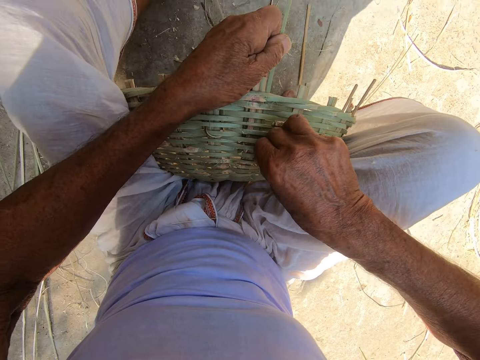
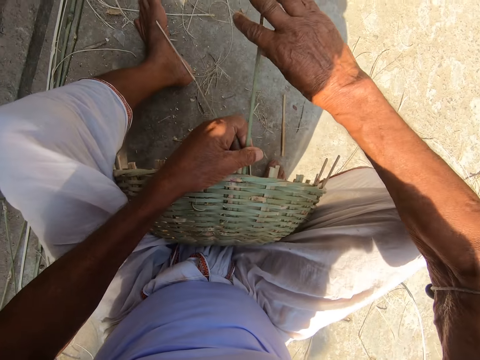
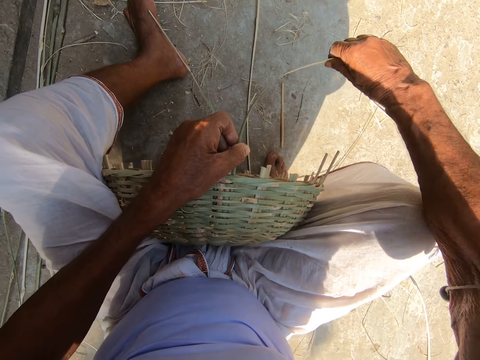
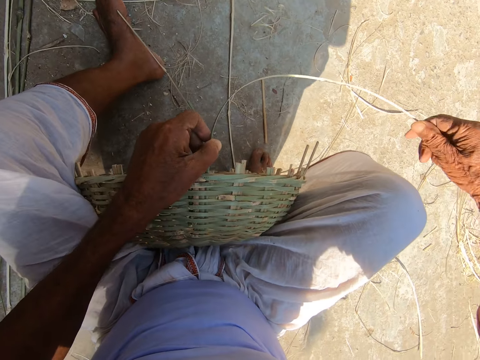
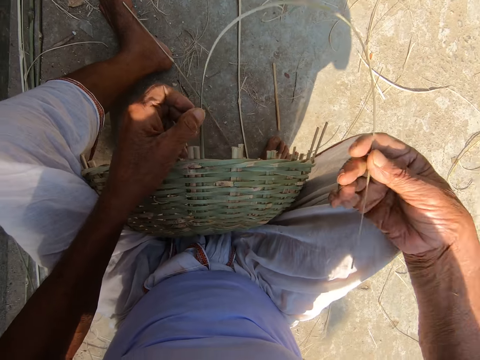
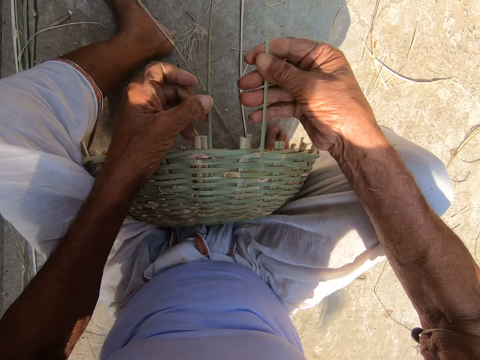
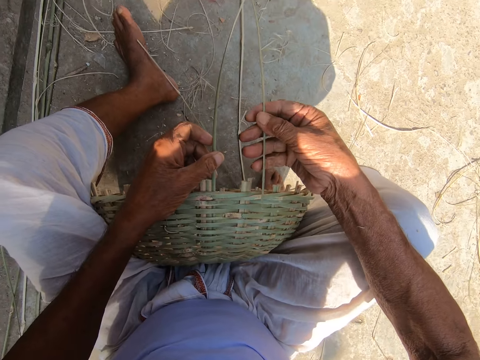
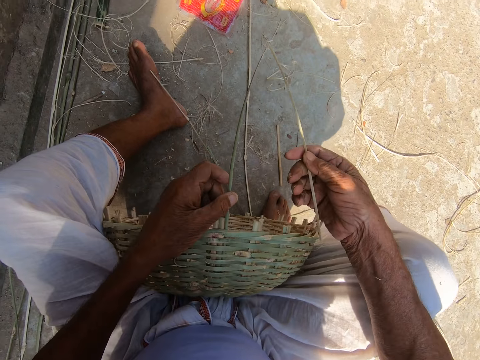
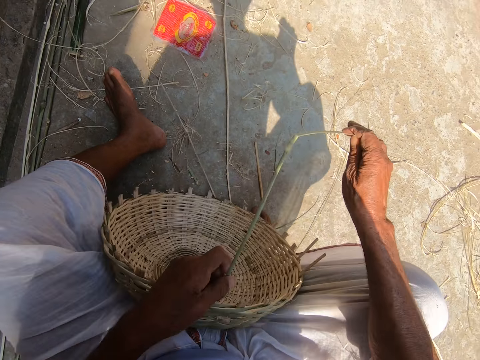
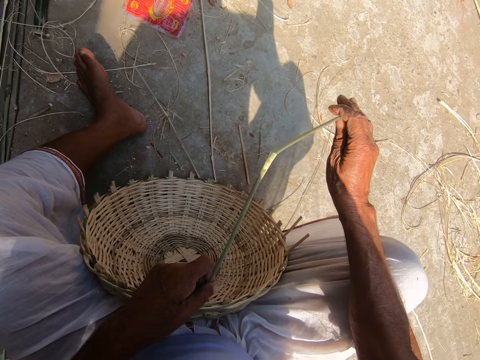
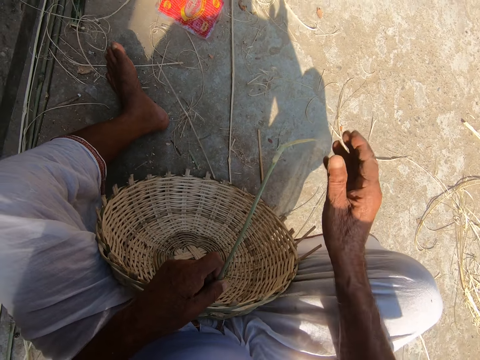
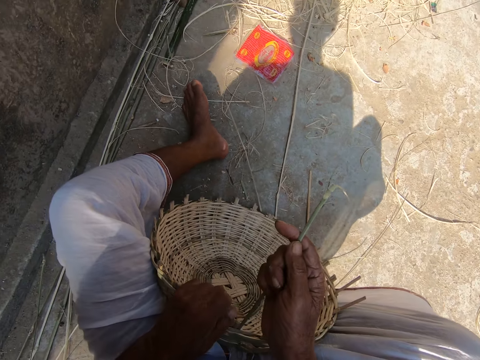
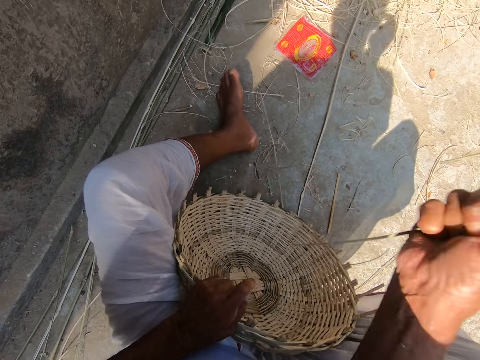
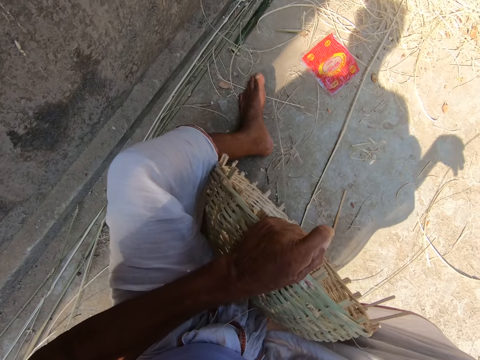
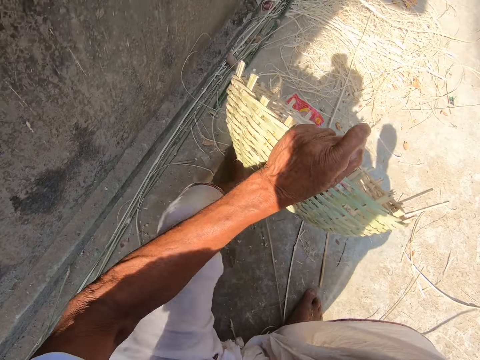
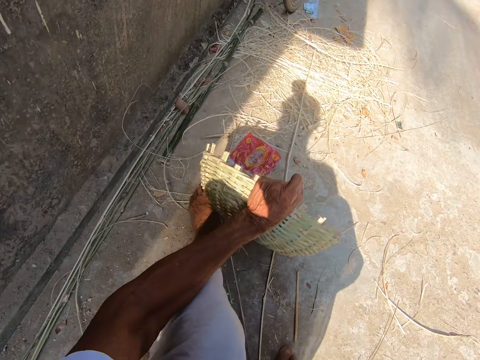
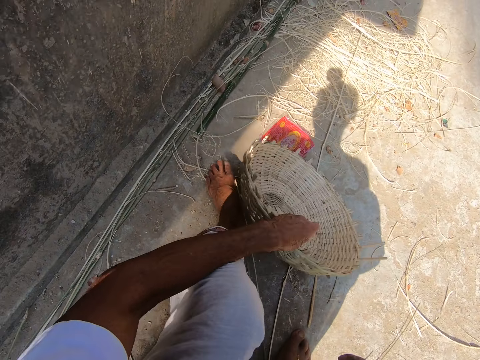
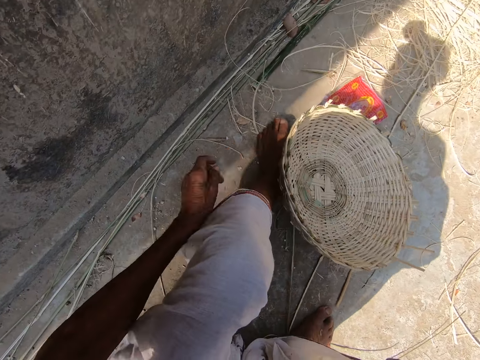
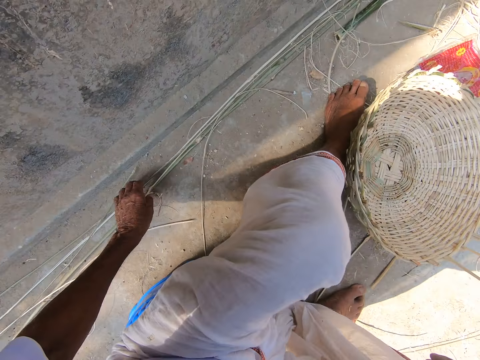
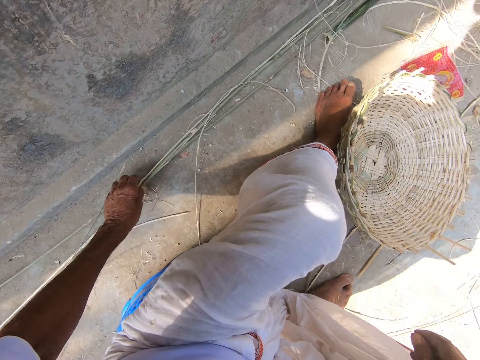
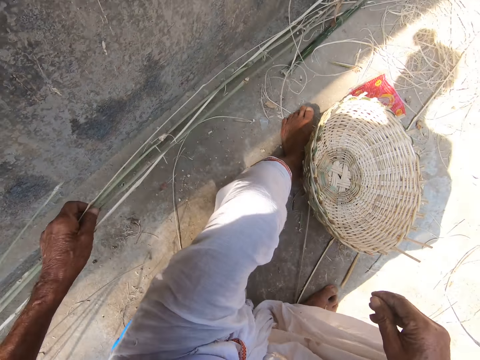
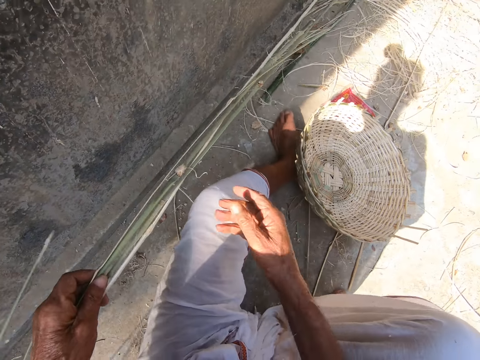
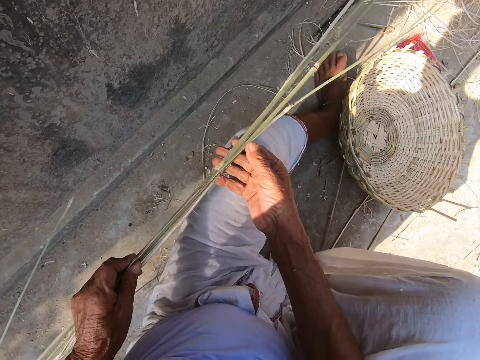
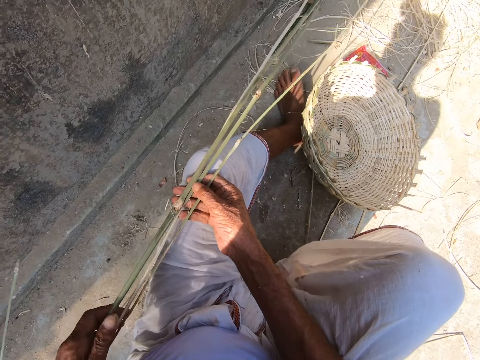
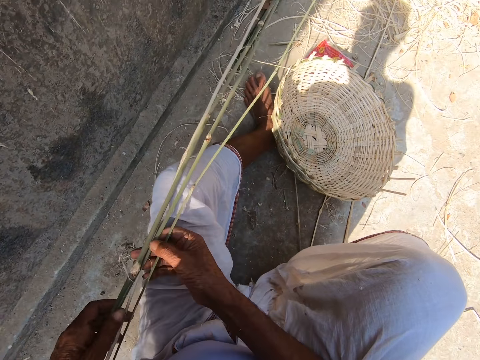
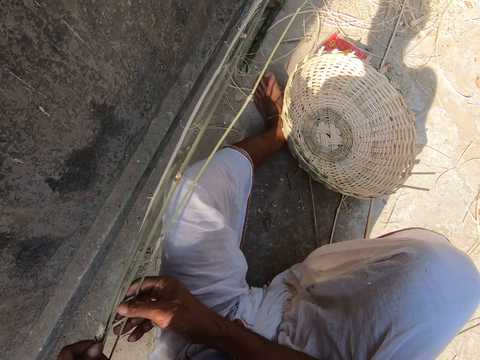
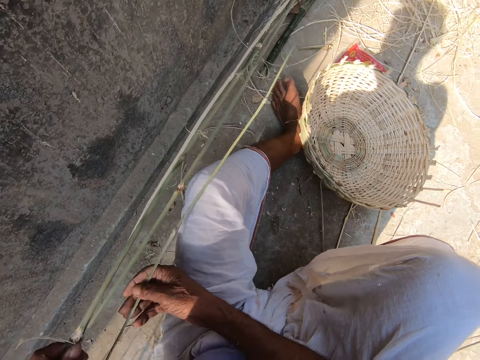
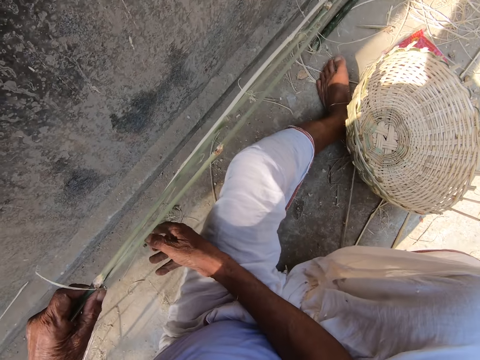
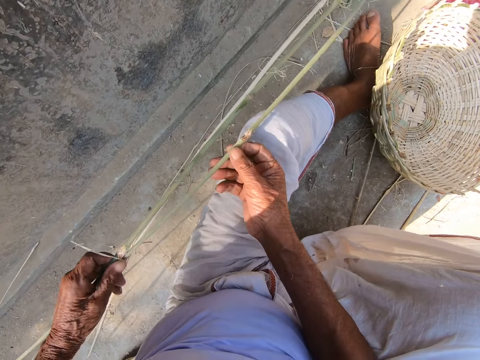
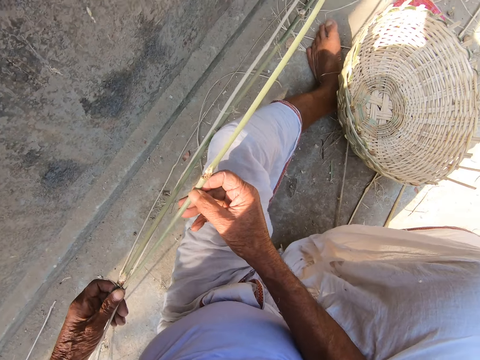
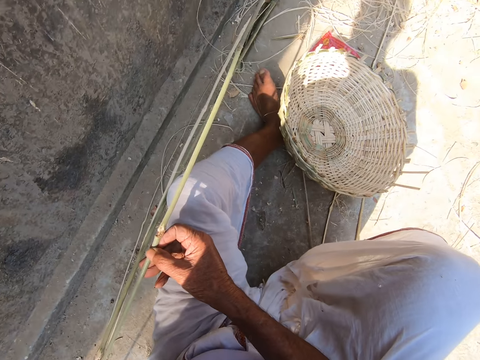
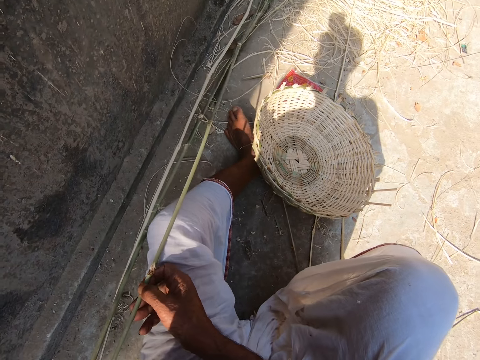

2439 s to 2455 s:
The camera wearer starts to weave the basket with both his hands. He removes the bamboo from the basket with his right hand. He drops the grass on the ground. He drops the weaved basket on the floor with his left hand. He picks some bamboo strips from the floor with his left hand. He holds the bamboo strips with both hands. He drops a bamboo strip on the floor with his right hand. He holds the bamboo strips with both hands.

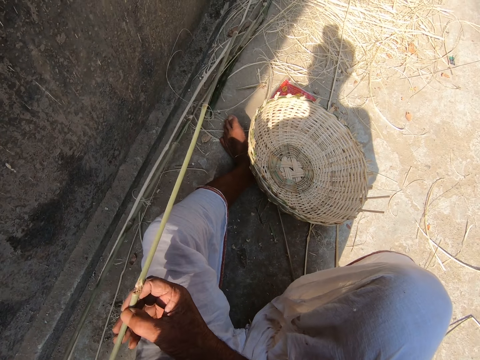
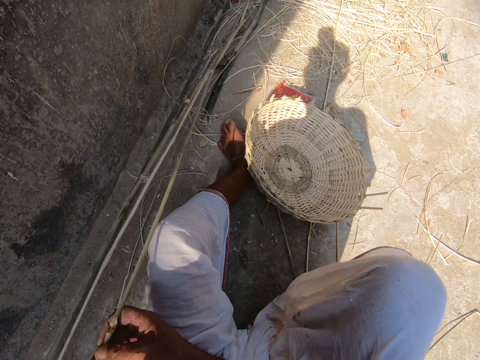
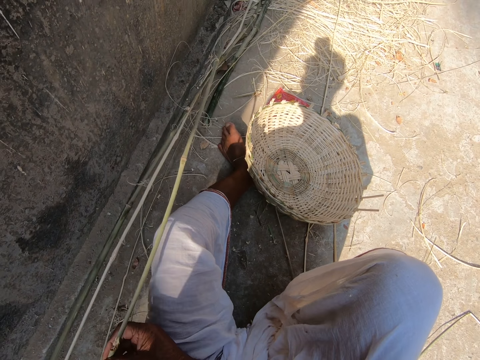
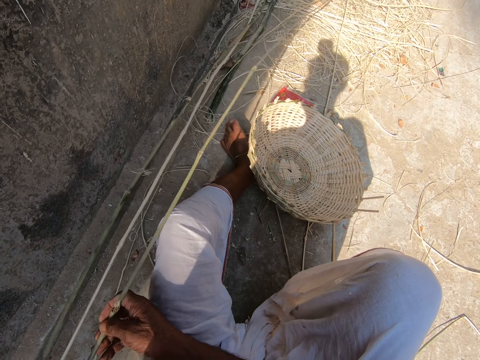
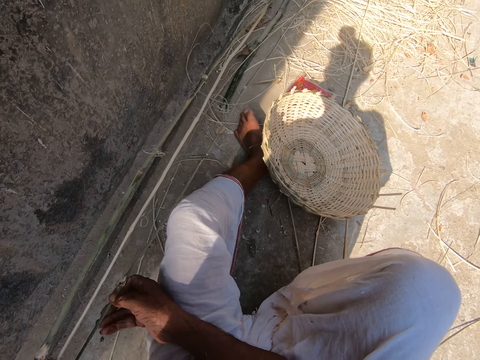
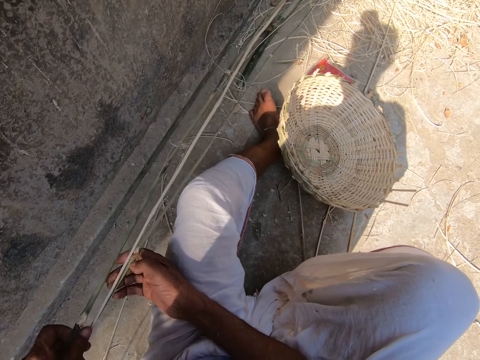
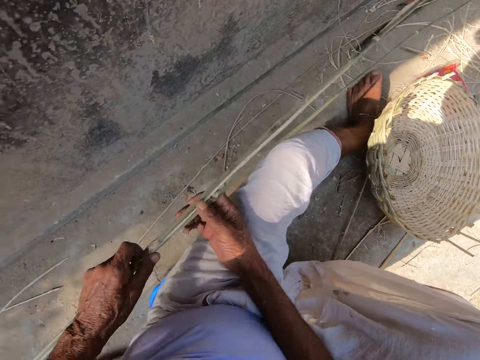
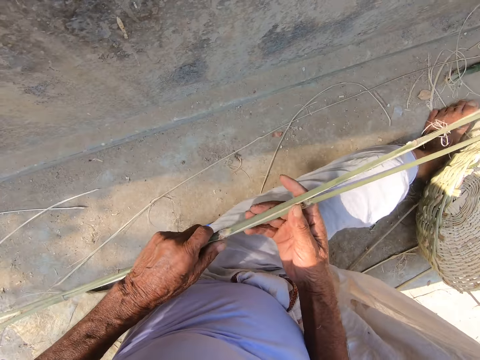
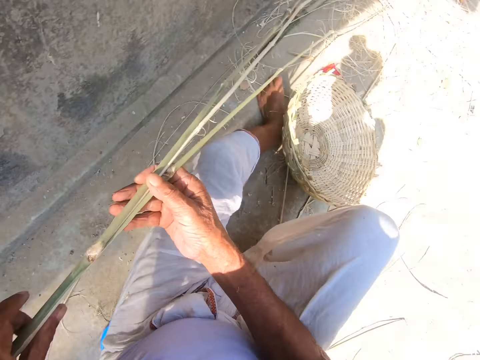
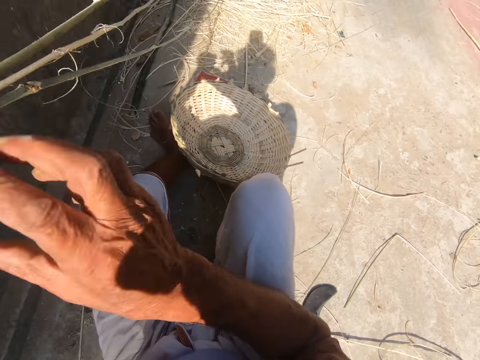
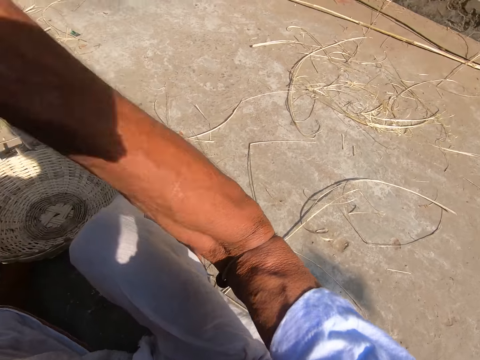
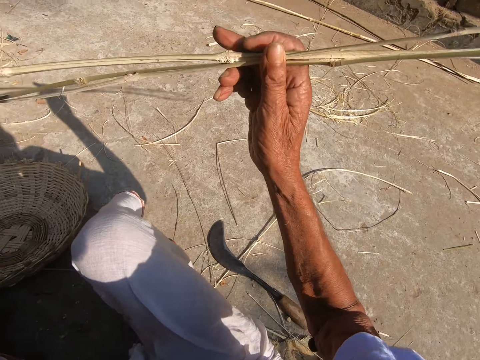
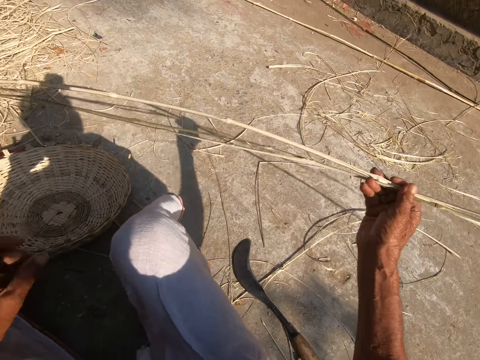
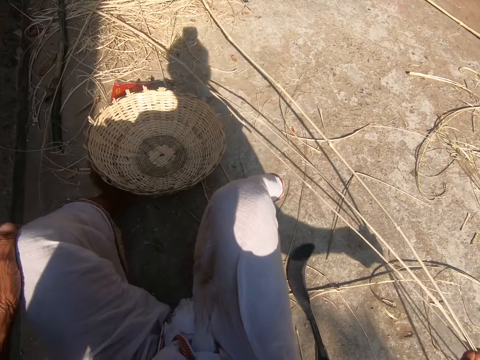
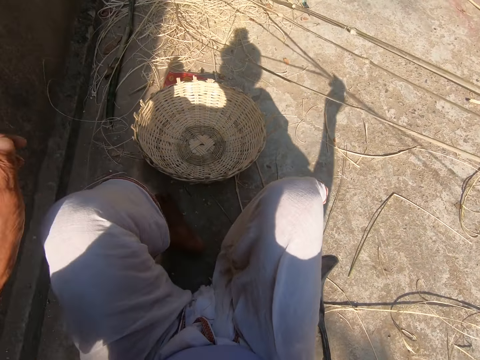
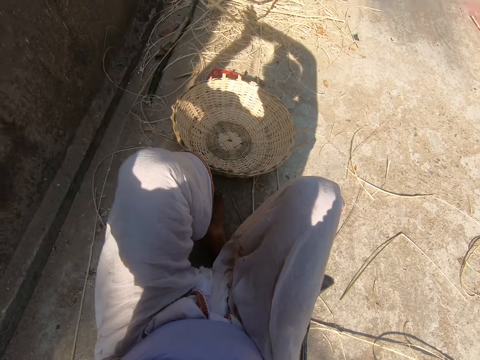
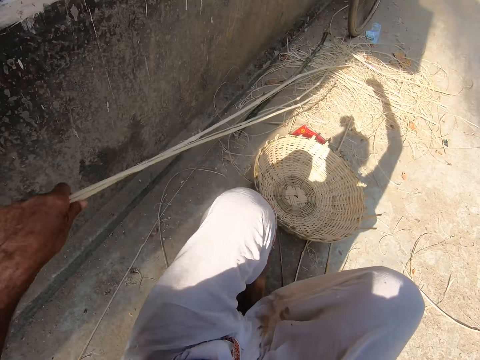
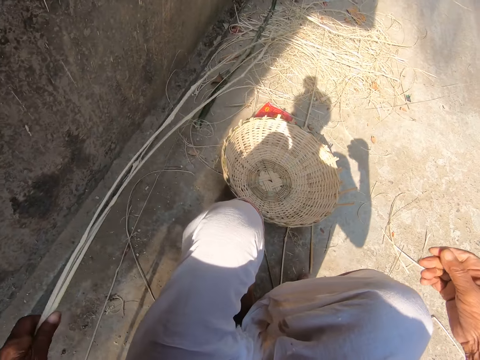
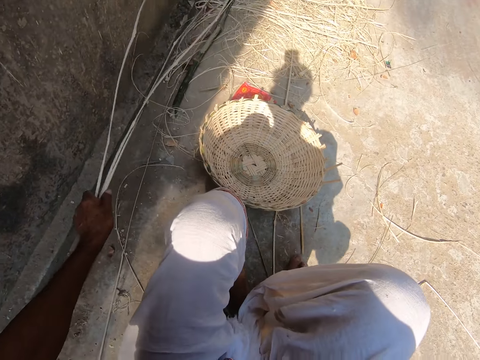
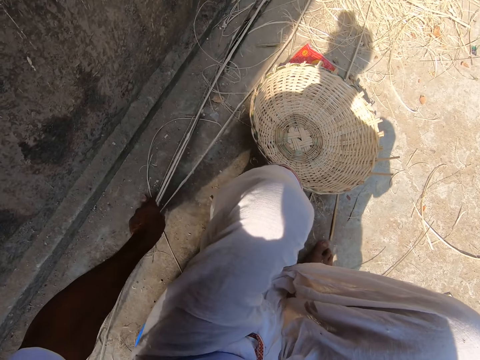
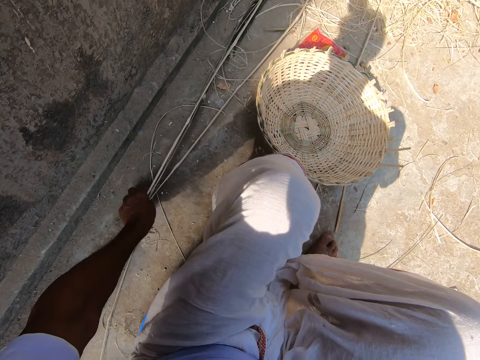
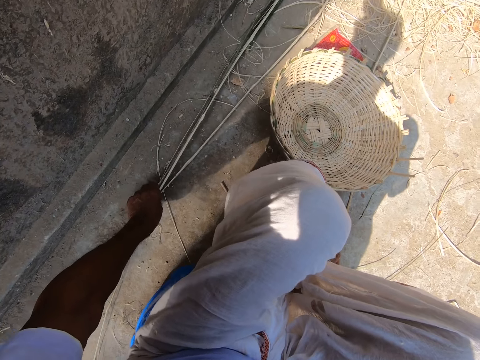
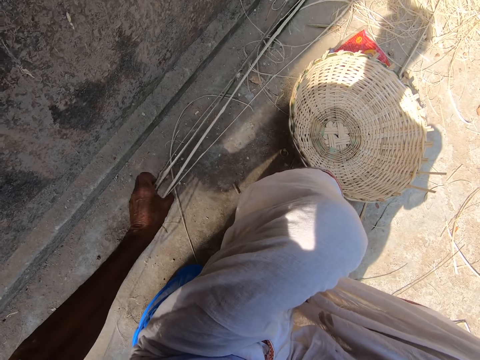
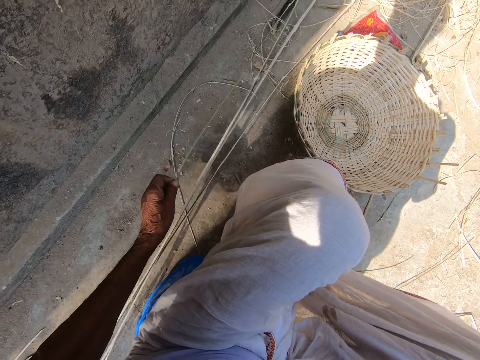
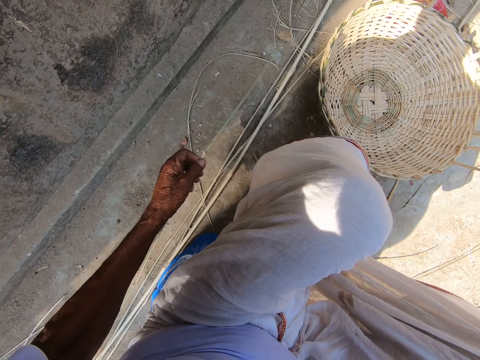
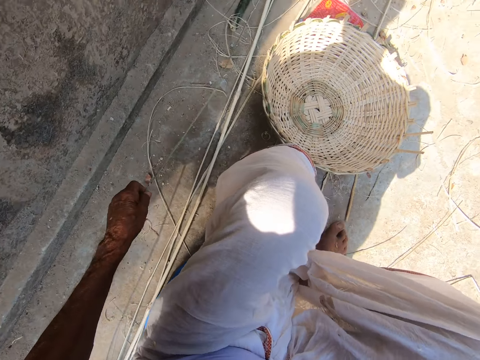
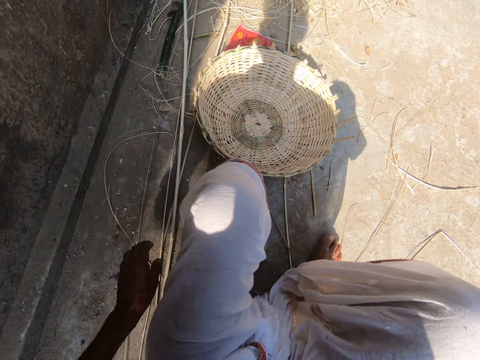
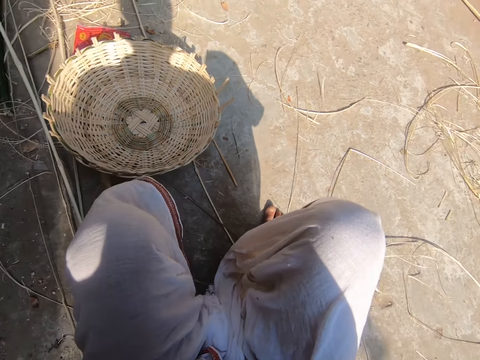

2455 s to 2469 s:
The camera wearer stares at the grass. He flips the bamboo strips on the floor with his right hand. He drops the bamboo strips on the floor with his left hand. He touches the grass with the left hand. He picks a bamboo strip from the floor with his left hand. He drops the bamboo strip on the floor with his left hand.
